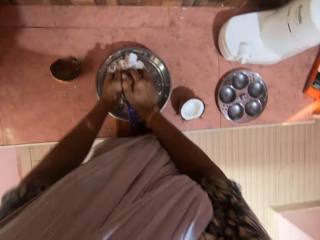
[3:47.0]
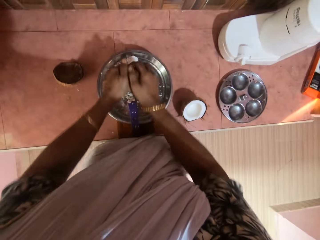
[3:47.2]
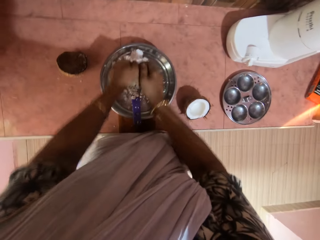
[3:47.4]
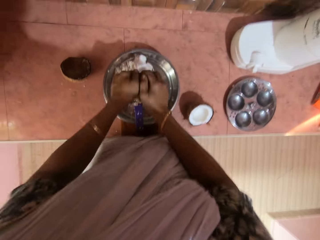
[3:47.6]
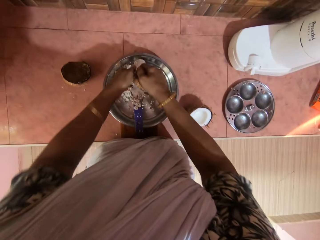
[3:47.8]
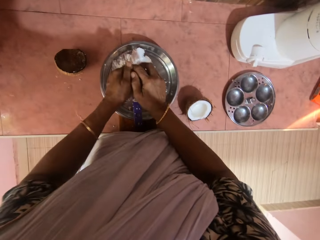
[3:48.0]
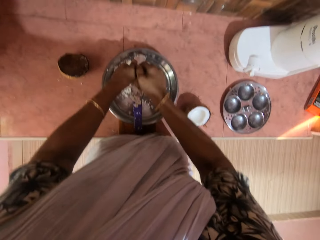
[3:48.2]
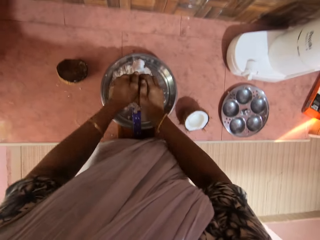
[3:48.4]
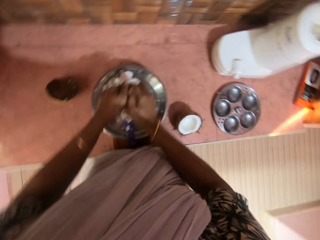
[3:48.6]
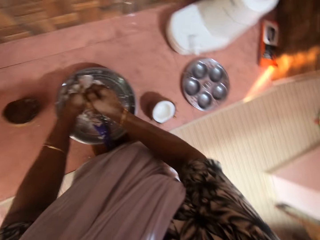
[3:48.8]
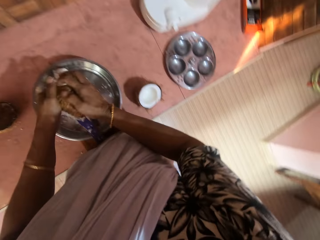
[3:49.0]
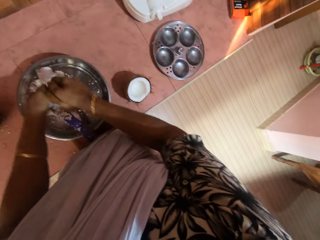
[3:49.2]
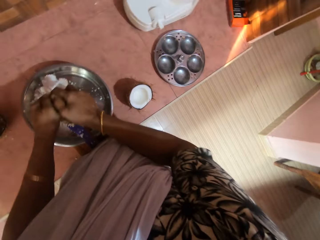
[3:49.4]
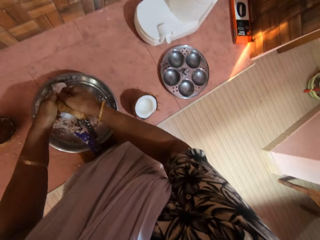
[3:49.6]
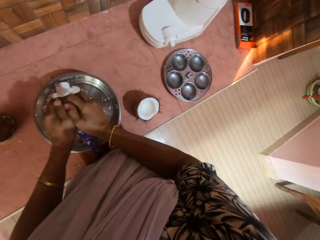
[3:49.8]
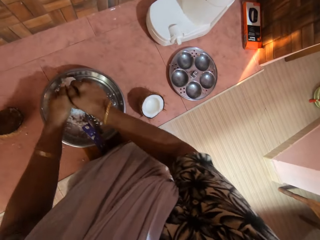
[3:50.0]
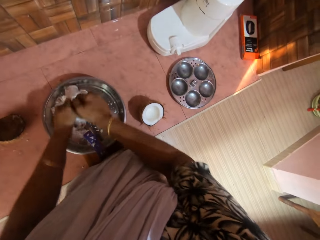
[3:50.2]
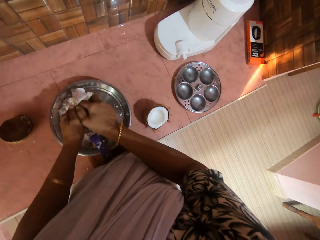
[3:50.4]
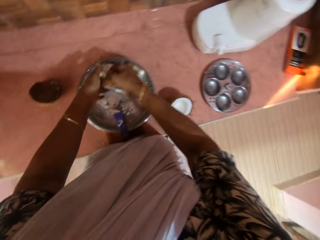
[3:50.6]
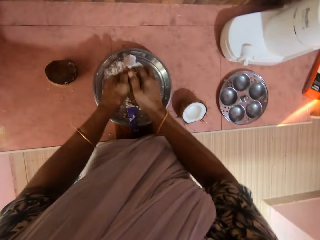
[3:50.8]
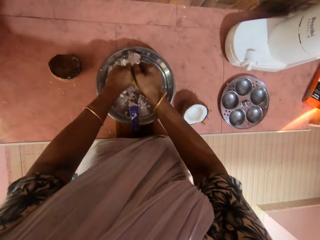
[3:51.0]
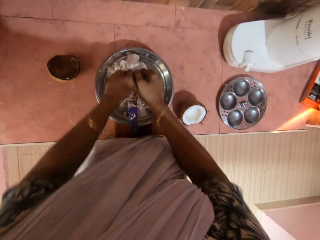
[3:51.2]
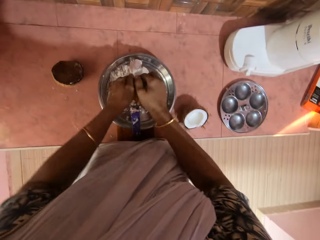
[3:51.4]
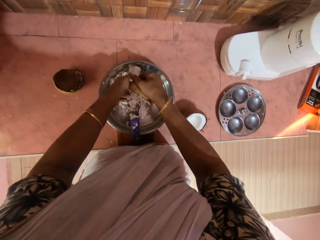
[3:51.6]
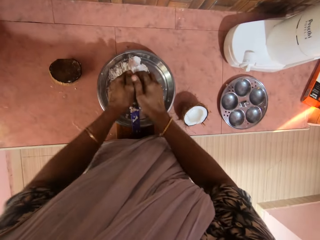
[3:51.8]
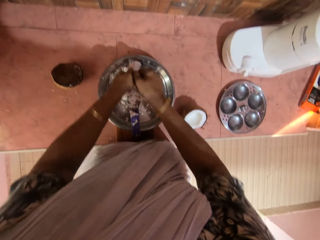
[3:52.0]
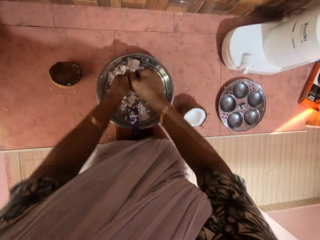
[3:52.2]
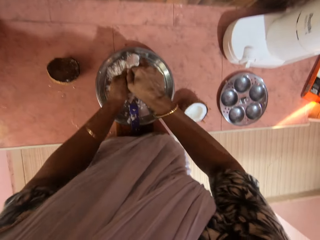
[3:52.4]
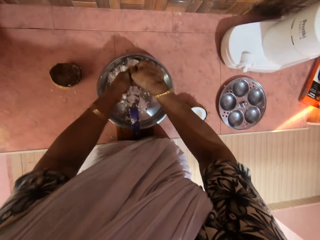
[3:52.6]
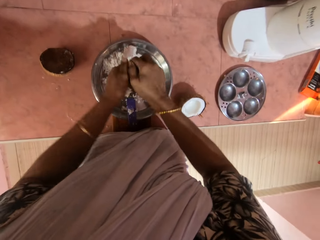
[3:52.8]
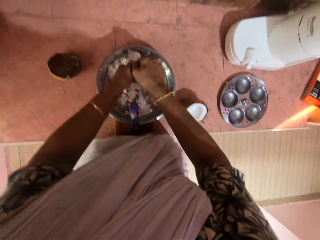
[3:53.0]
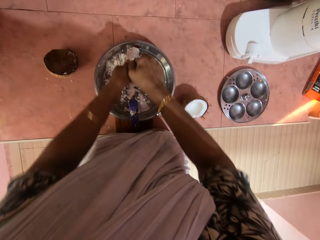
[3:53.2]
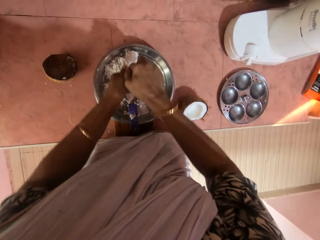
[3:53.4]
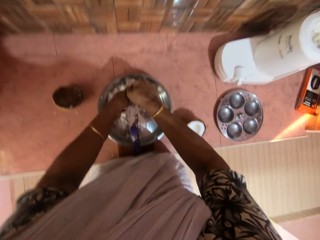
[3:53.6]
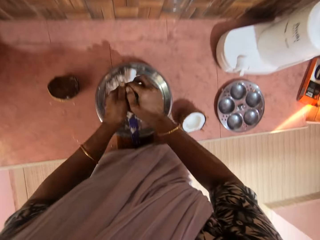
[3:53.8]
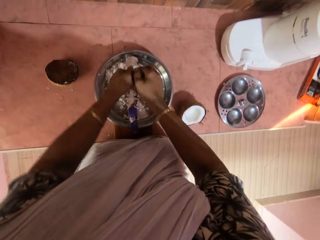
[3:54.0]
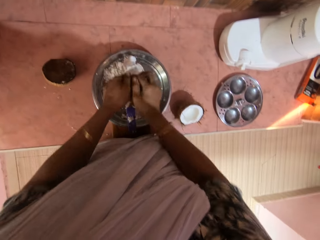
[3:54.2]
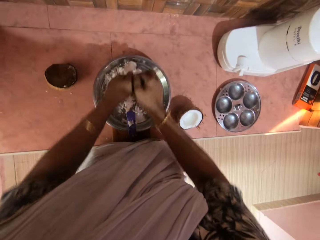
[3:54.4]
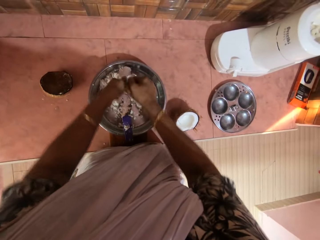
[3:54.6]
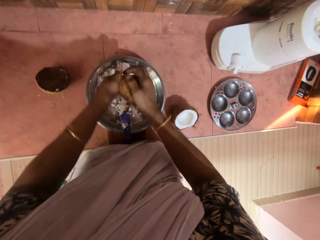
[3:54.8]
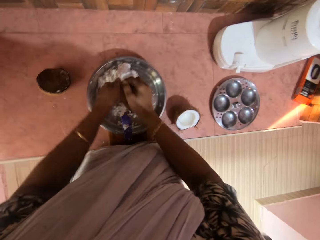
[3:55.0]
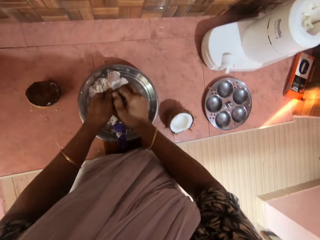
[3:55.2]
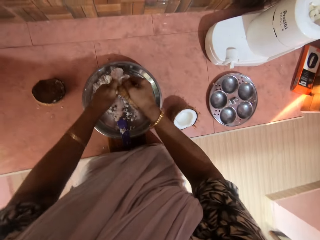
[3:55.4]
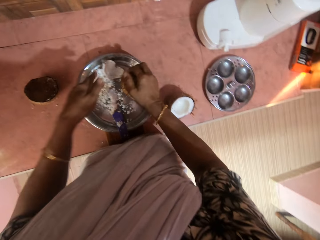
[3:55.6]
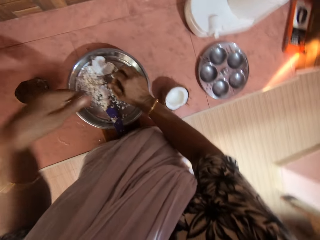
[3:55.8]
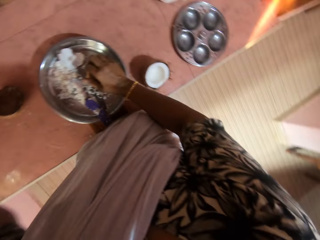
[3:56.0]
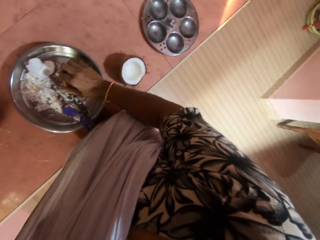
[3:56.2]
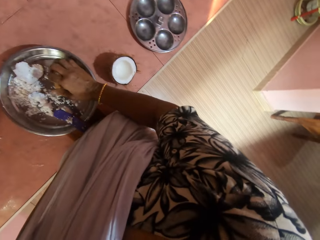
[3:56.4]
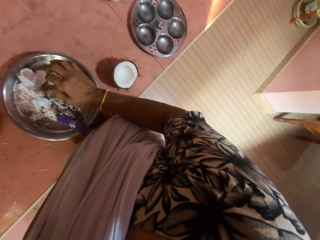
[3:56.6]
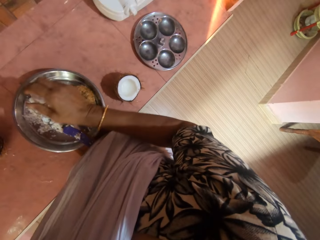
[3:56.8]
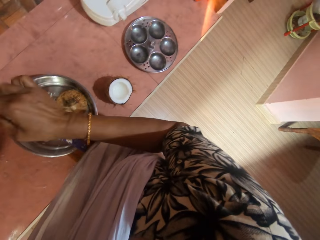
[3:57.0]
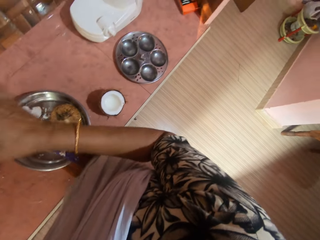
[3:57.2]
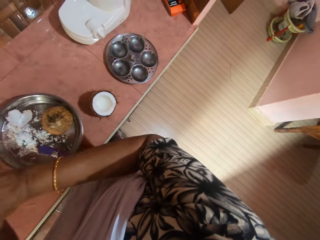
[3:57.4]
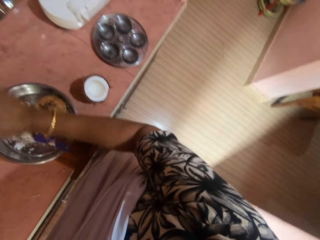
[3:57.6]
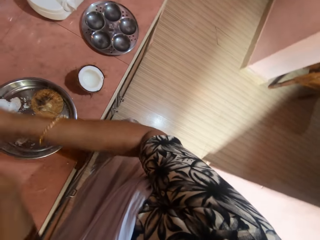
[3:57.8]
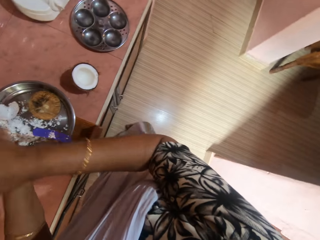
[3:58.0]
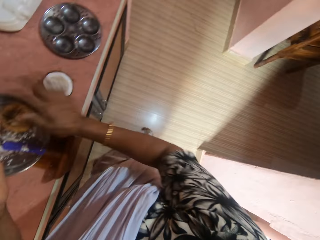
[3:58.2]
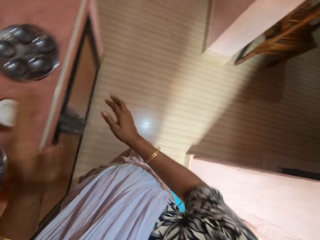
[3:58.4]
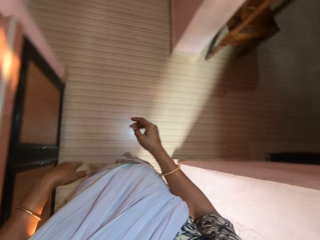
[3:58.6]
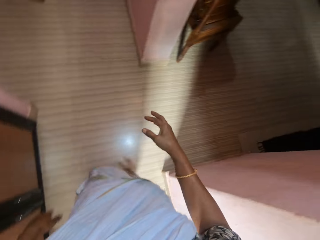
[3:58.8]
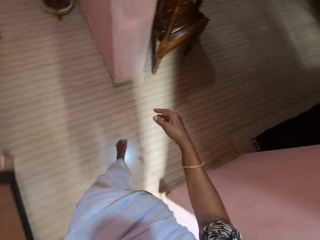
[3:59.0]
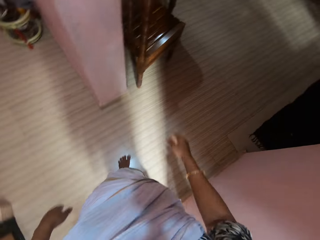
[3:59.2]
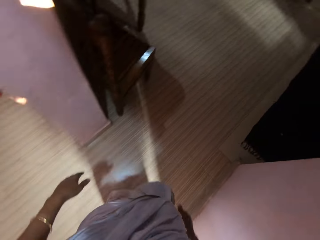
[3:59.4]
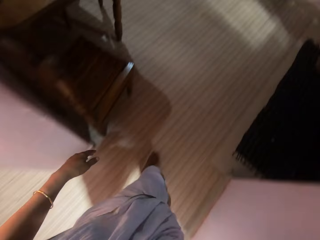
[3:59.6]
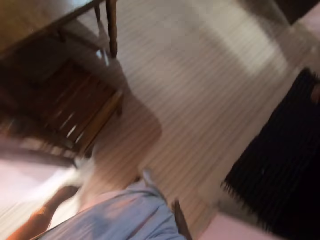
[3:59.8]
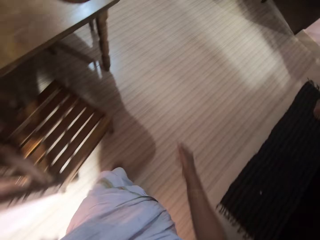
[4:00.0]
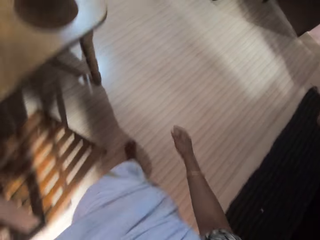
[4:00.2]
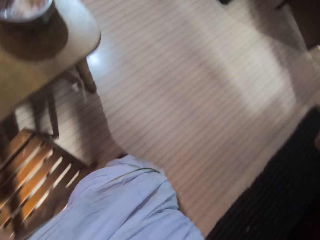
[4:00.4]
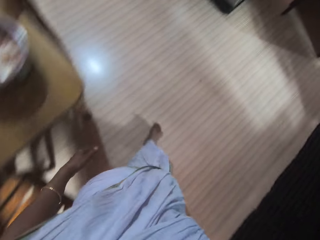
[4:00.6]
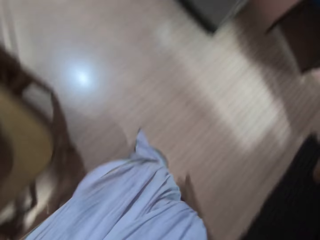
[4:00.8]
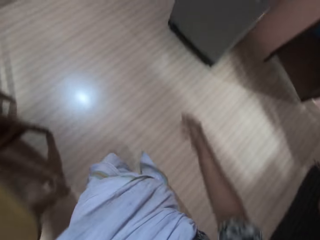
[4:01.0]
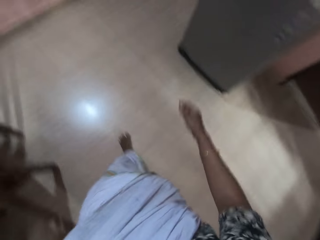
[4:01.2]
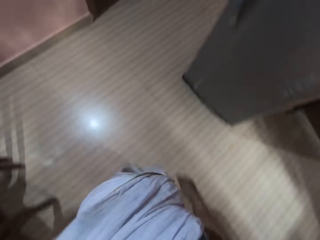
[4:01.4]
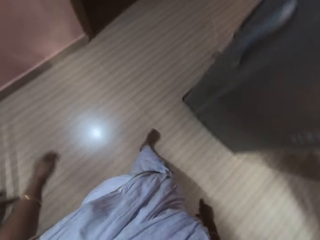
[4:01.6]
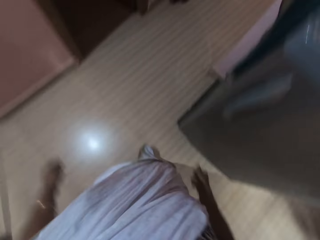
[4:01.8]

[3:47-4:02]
The camera wearer holds the coconut with both hands. She grates the coconut on the chirava with both hands. She drops the coconut into the bowl with her right hand. She raises the hand. She dusts her hands together. She walks around.

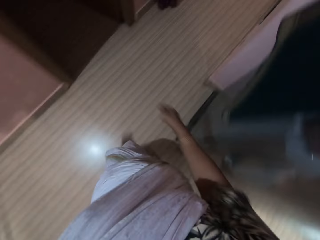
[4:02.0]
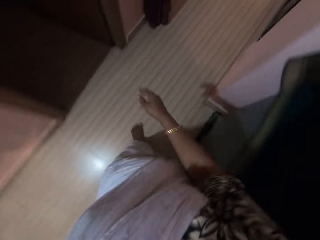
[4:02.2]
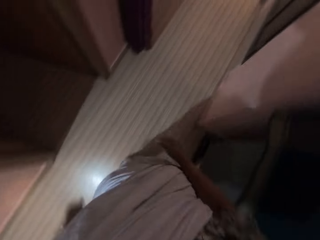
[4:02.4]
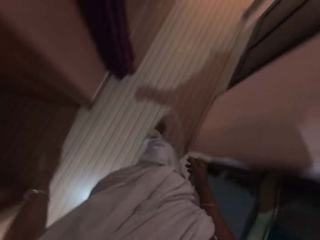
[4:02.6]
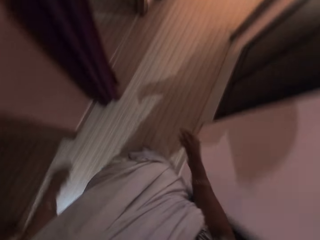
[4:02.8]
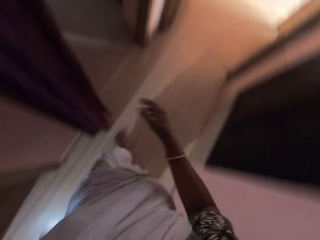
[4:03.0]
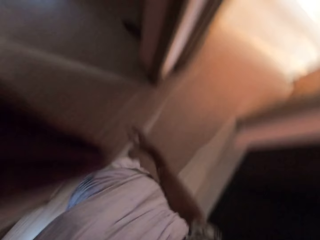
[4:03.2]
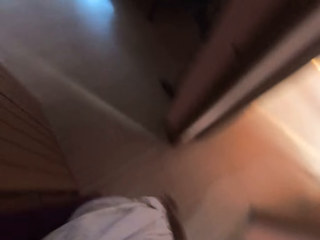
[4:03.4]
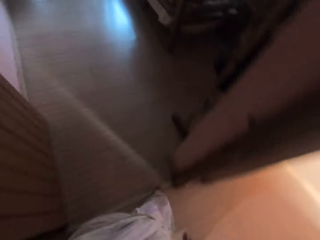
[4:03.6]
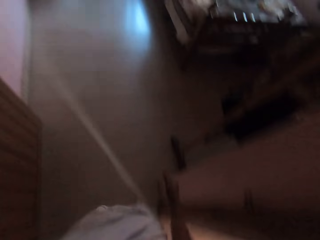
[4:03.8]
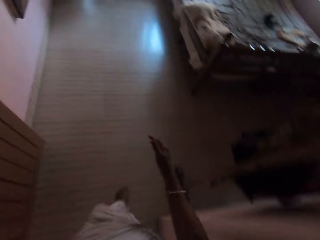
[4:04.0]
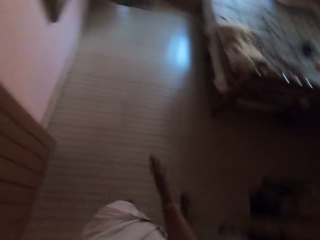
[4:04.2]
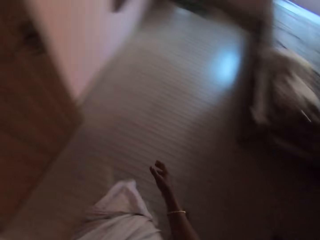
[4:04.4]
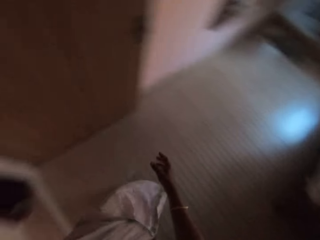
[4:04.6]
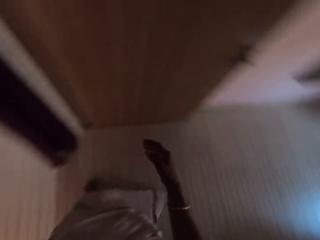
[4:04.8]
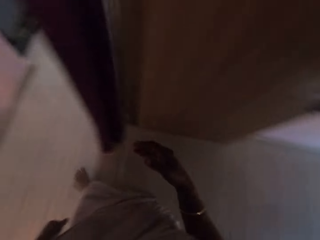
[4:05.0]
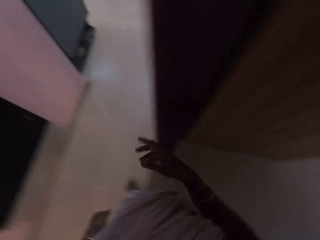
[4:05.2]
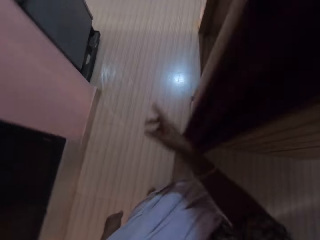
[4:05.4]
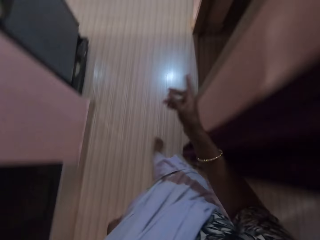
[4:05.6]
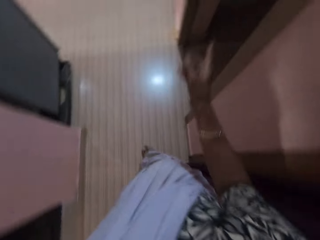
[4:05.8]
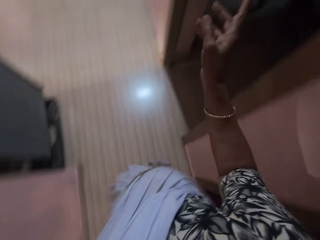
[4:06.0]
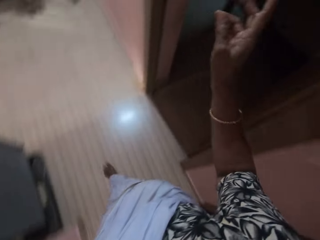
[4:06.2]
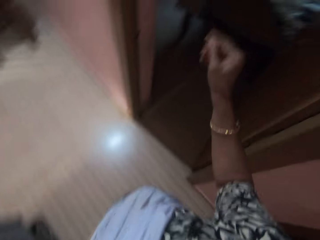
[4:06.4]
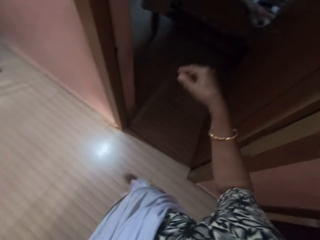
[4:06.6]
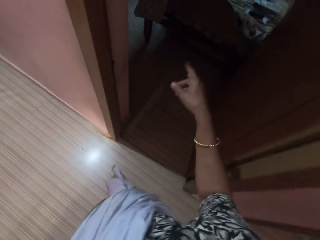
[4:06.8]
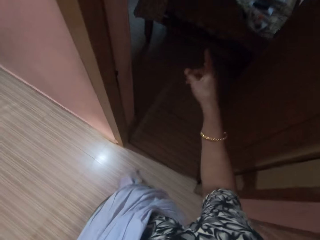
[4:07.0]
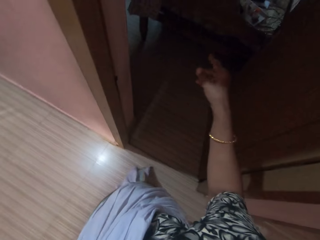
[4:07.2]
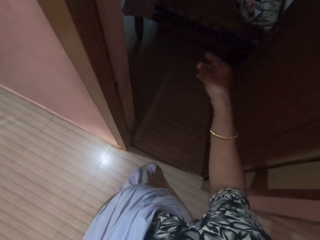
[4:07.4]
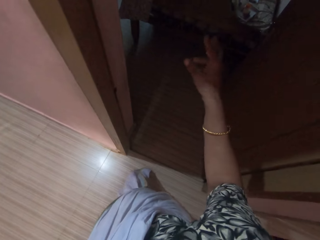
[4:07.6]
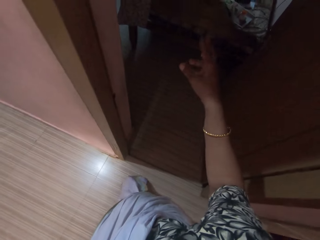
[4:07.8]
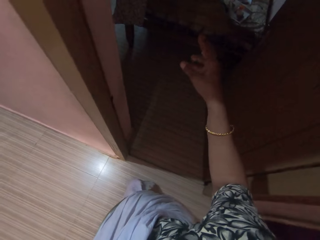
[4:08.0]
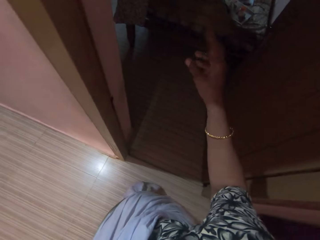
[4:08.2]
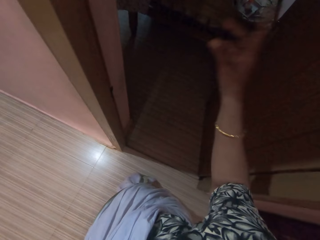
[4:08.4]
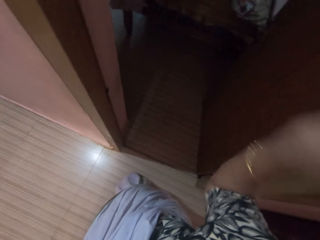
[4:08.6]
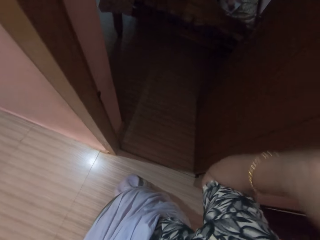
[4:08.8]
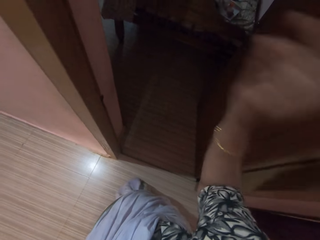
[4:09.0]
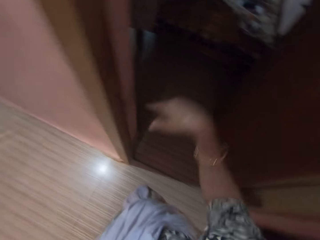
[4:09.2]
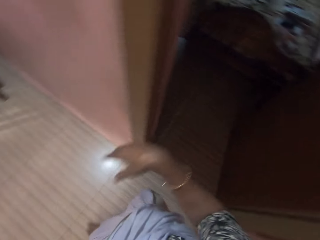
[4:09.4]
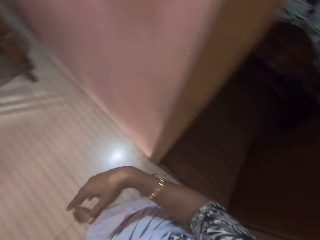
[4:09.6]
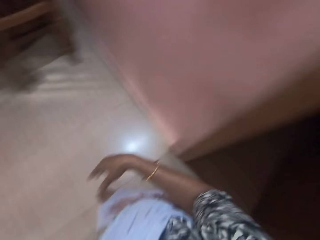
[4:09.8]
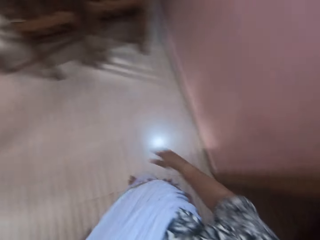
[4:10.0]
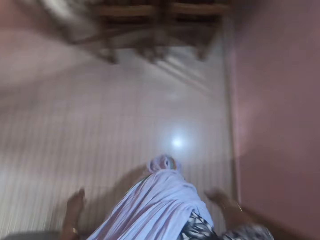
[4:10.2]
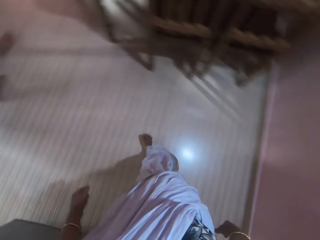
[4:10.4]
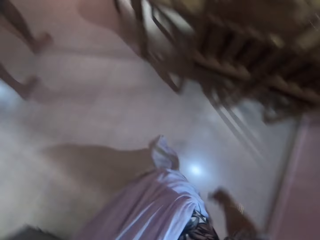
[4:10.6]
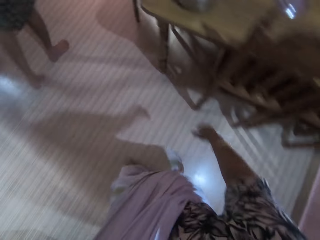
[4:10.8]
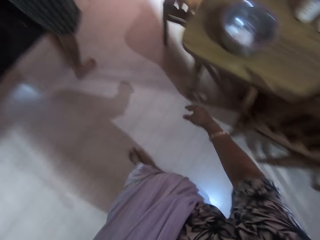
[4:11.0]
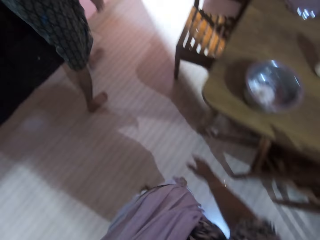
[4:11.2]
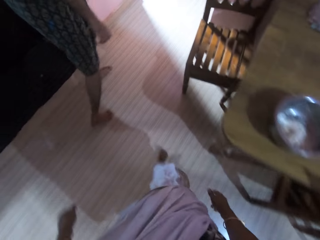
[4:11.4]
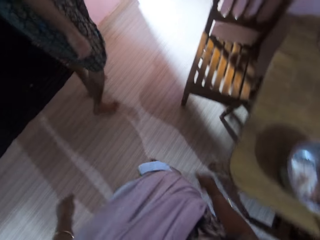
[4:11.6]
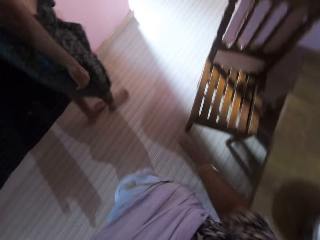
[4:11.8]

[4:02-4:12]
The camera wearer walks into a room. They walk out of the room. They converse with a woman. They raise the hand. They walk around. A man converses with the camera wearer.
